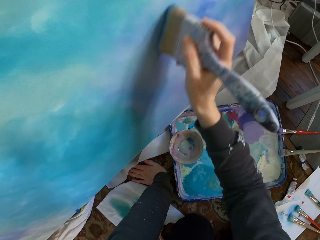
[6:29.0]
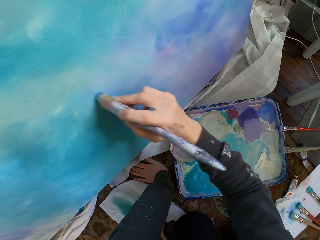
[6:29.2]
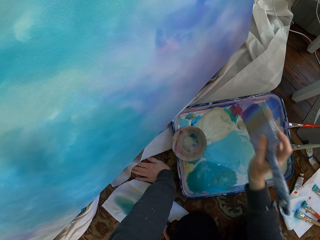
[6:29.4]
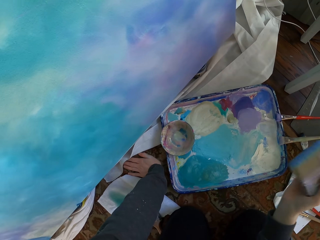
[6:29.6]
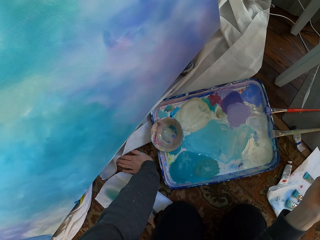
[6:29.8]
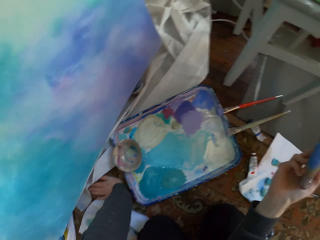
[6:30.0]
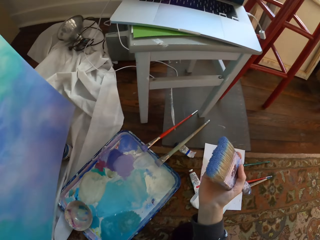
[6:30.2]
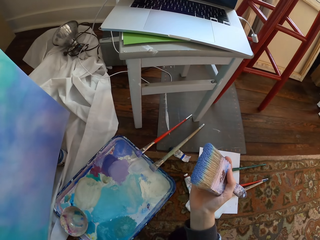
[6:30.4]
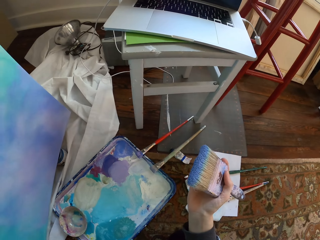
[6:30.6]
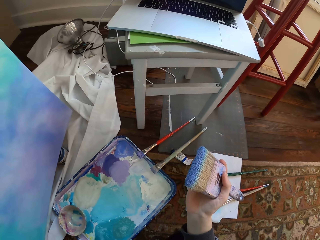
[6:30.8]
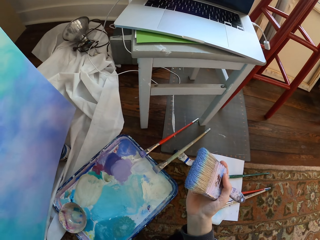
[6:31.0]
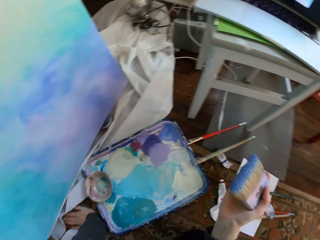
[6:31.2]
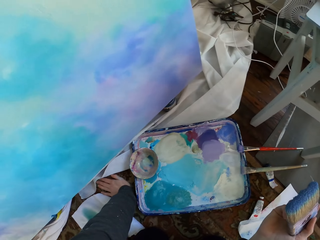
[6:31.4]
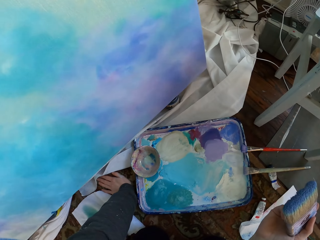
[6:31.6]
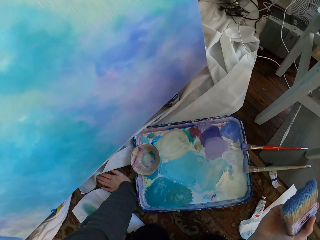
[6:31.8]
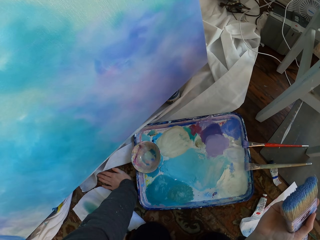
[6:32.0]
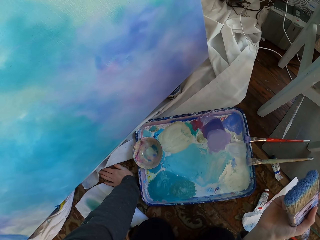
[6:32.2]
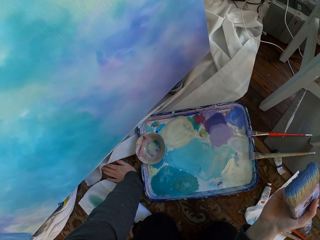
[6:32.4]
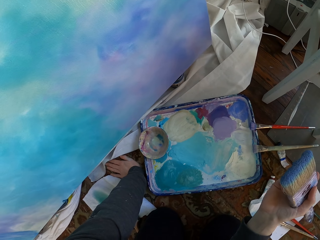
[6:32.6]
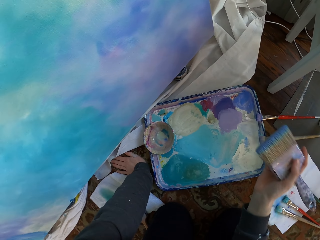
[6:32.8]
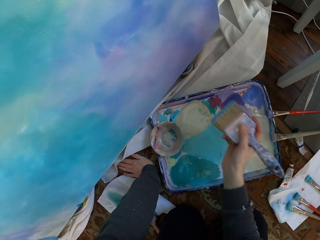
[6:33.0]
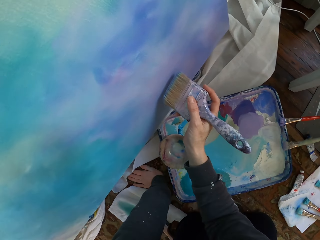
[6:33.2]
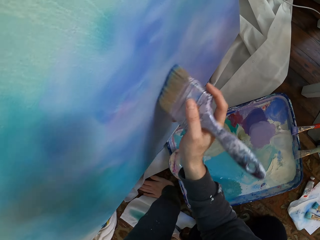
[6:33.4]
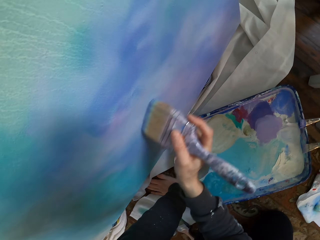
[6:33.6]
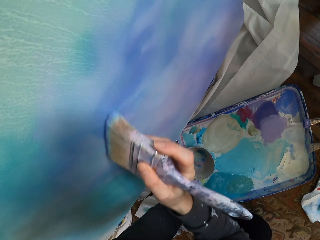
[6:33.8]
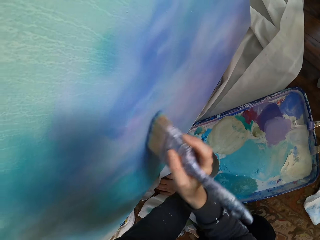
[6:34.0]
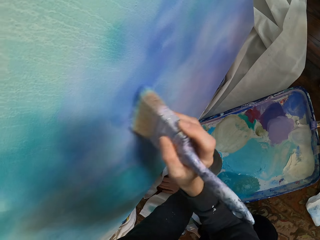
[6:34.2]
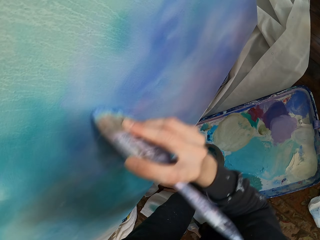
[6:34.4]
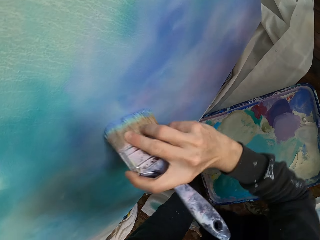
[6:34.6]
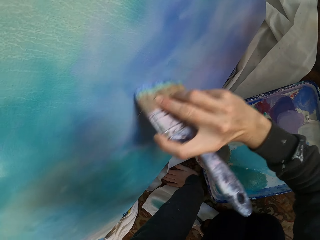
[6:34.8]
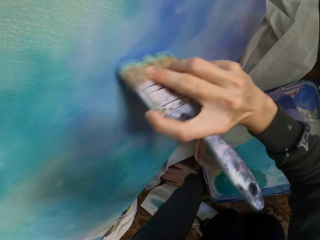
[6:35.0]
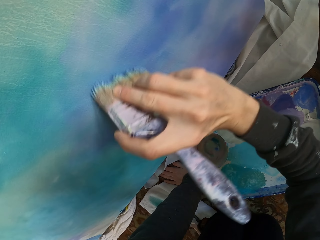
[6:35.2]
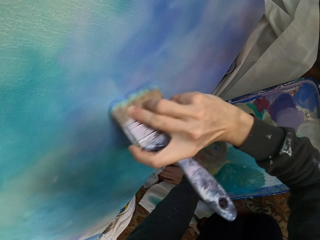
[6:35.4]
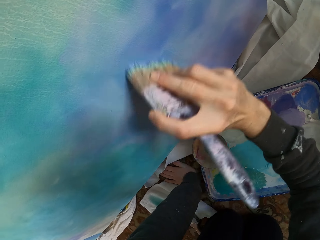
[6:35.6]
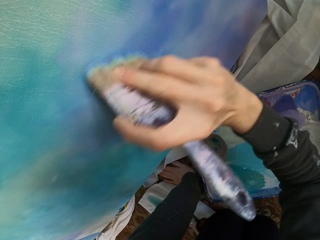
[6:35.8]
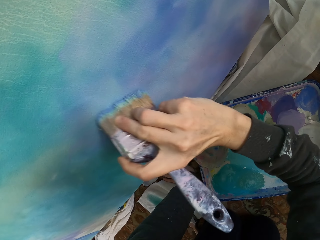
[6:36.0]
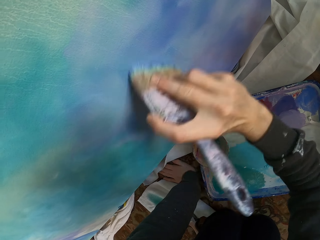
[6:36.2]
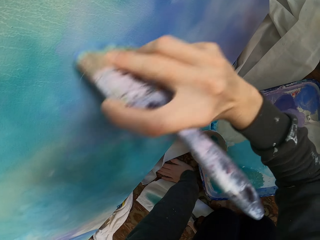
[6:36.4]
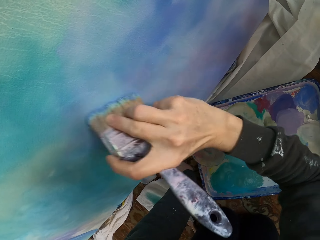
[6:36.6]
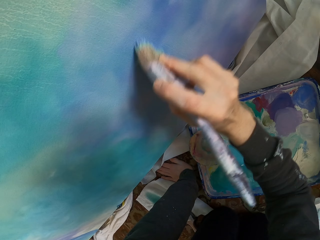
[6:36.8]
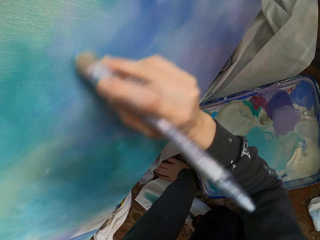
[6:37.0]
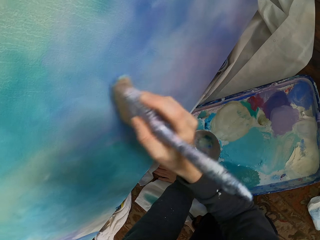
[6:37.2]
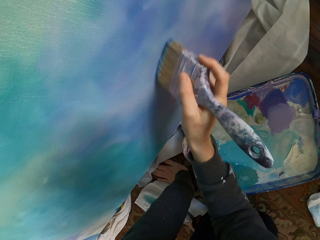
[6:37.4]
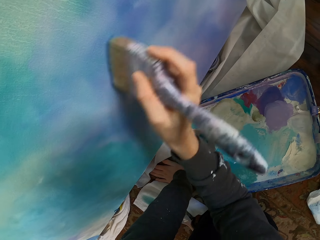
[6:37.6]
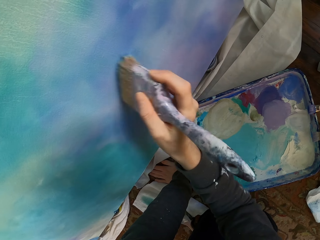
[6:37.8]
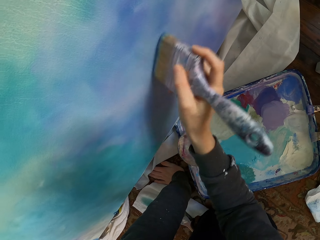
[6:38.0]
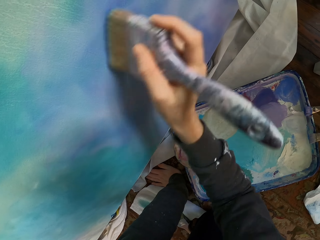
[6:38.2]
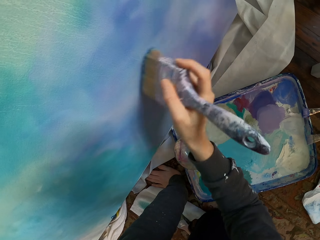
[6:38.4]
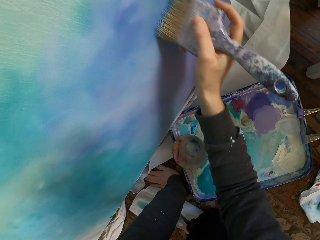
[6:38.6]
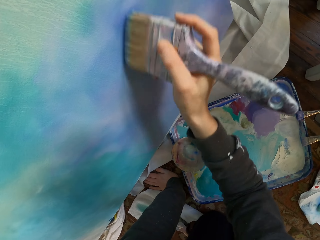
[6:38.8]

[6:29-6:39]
The camera wearer stops. They paint the board.

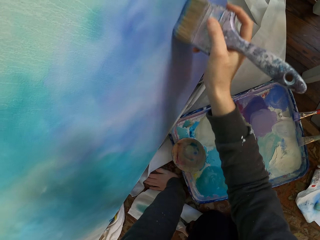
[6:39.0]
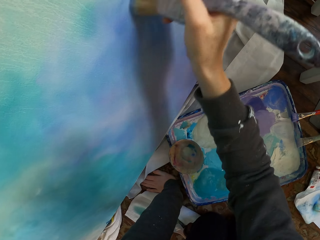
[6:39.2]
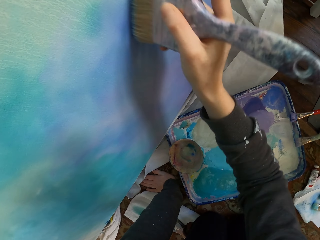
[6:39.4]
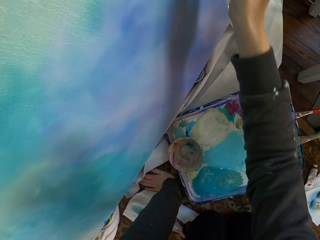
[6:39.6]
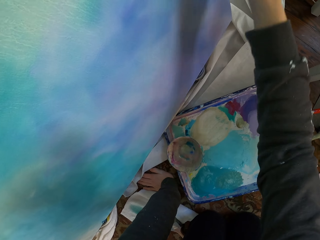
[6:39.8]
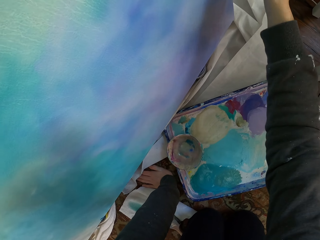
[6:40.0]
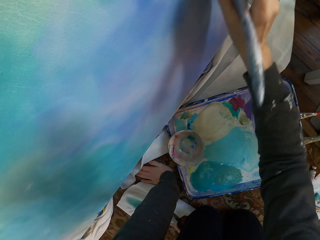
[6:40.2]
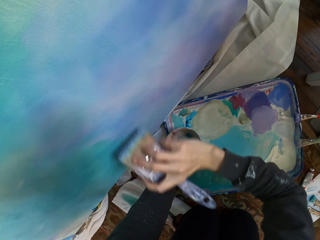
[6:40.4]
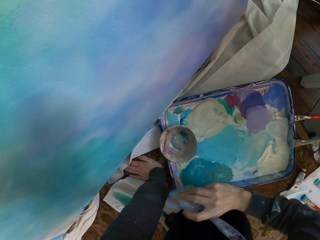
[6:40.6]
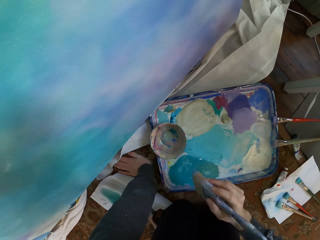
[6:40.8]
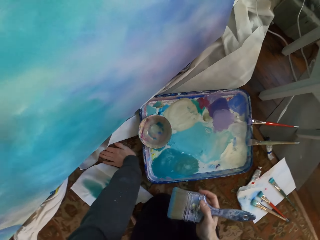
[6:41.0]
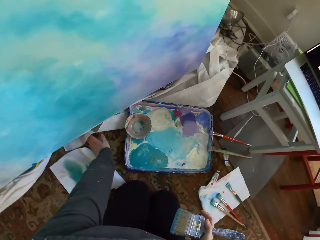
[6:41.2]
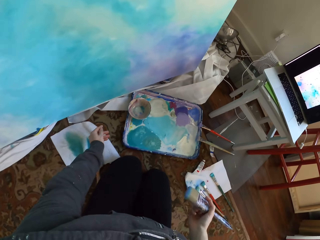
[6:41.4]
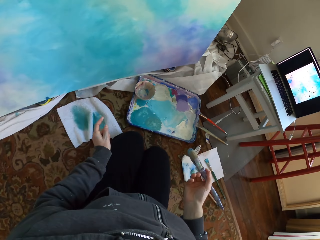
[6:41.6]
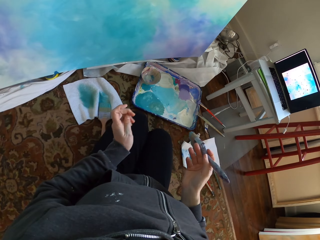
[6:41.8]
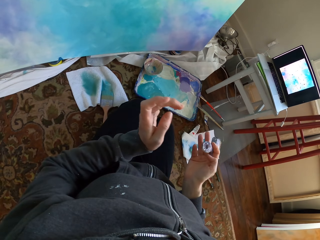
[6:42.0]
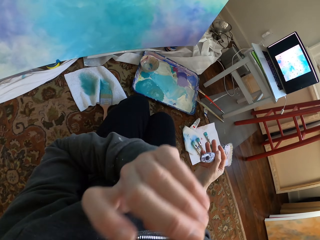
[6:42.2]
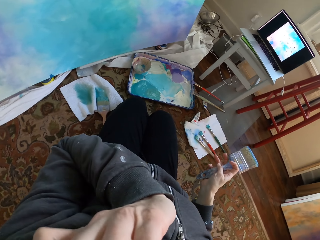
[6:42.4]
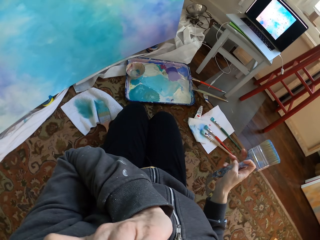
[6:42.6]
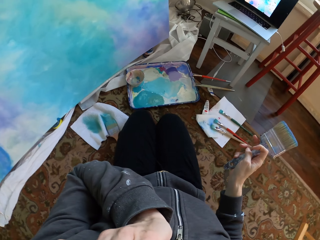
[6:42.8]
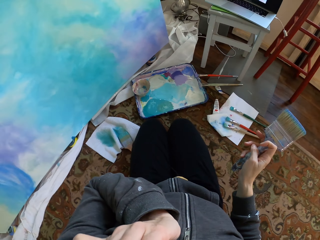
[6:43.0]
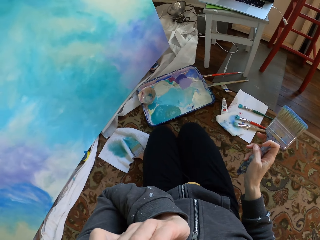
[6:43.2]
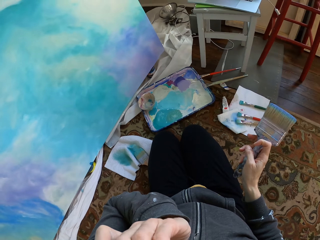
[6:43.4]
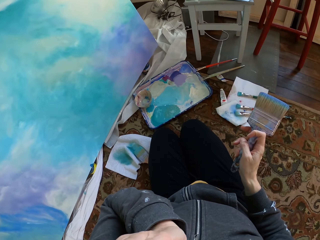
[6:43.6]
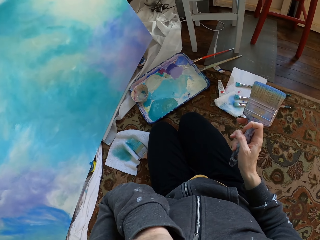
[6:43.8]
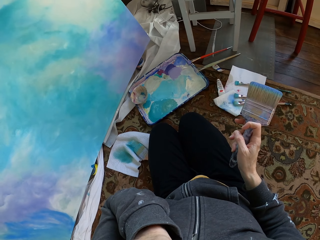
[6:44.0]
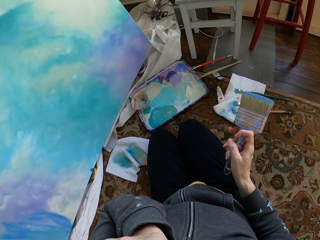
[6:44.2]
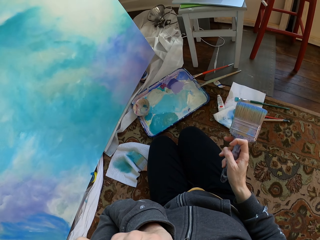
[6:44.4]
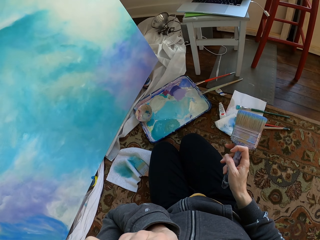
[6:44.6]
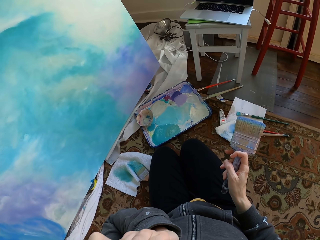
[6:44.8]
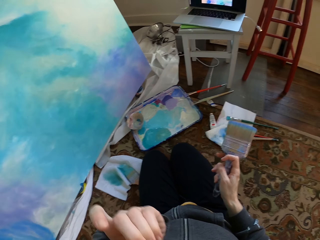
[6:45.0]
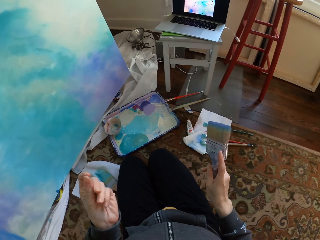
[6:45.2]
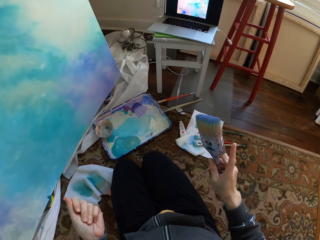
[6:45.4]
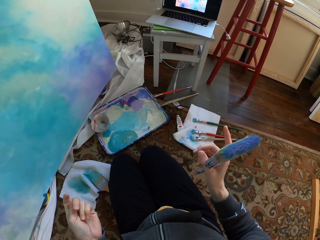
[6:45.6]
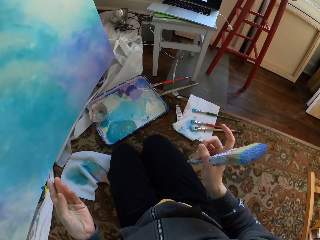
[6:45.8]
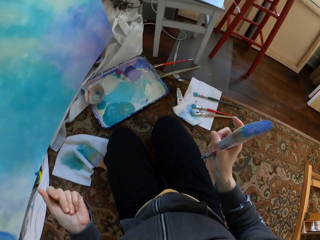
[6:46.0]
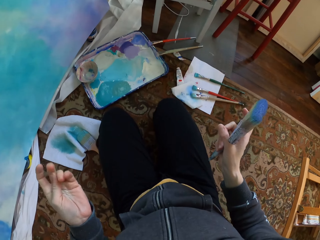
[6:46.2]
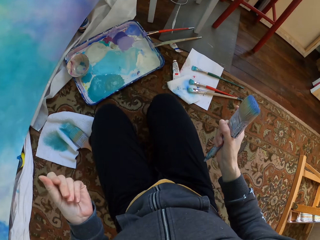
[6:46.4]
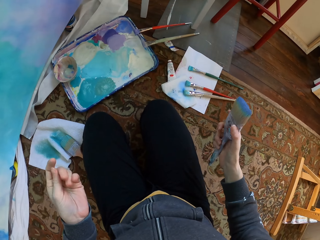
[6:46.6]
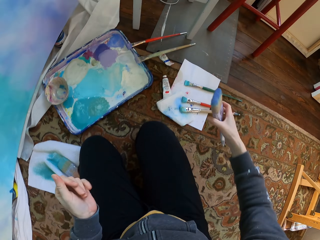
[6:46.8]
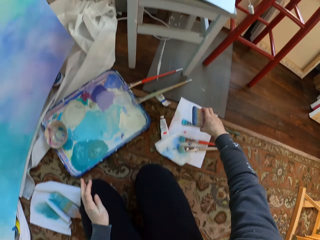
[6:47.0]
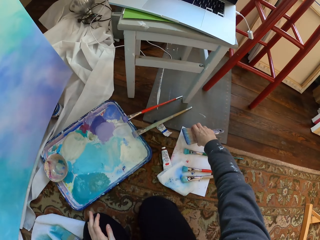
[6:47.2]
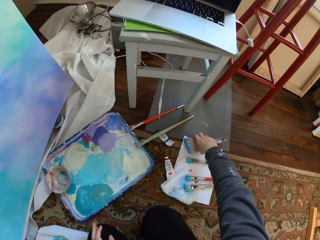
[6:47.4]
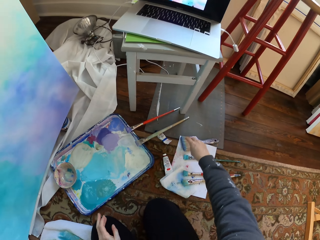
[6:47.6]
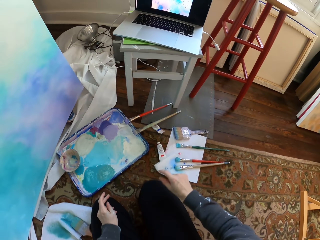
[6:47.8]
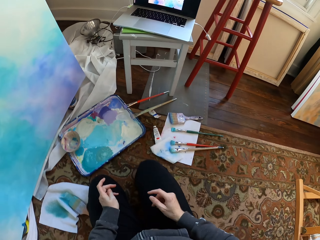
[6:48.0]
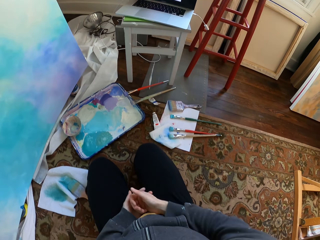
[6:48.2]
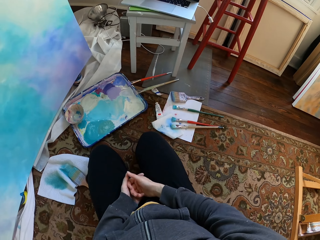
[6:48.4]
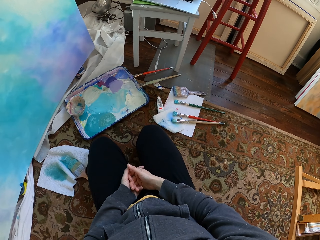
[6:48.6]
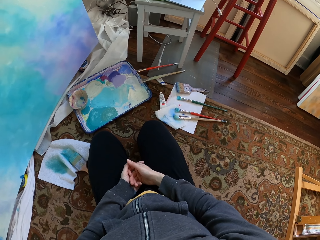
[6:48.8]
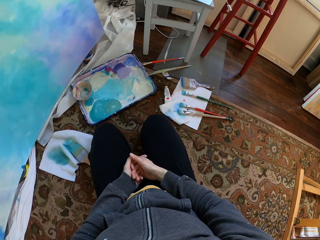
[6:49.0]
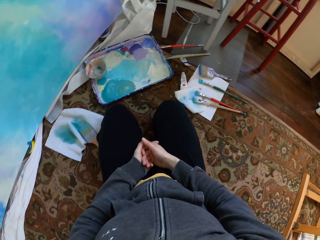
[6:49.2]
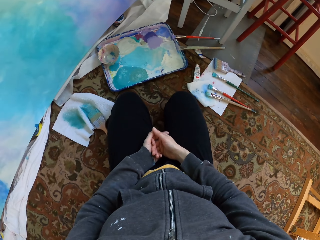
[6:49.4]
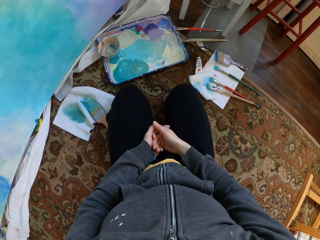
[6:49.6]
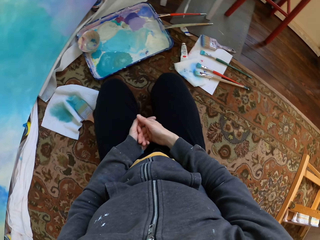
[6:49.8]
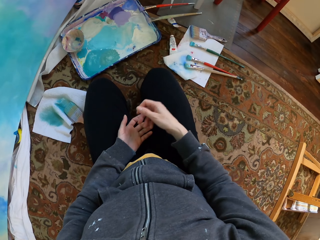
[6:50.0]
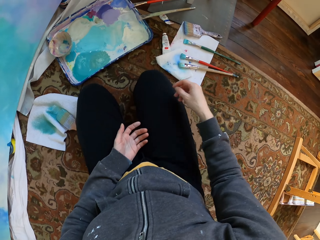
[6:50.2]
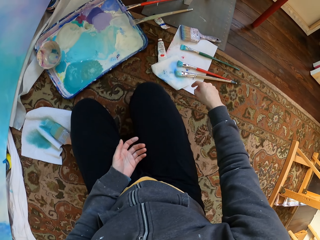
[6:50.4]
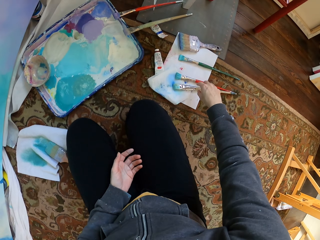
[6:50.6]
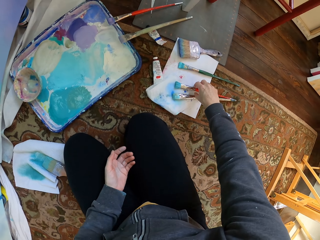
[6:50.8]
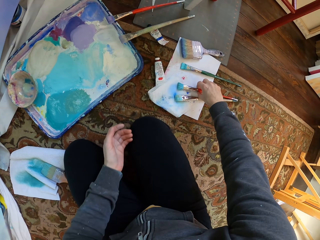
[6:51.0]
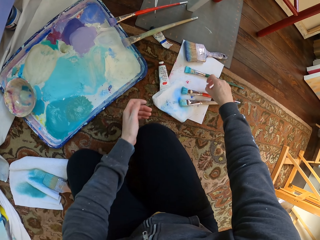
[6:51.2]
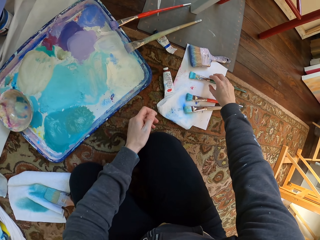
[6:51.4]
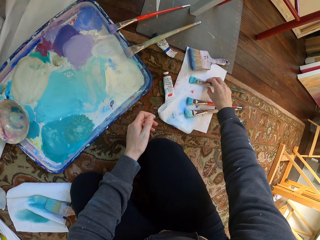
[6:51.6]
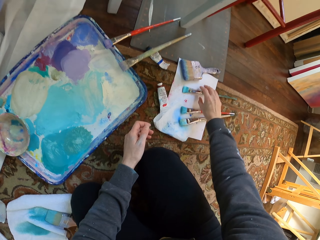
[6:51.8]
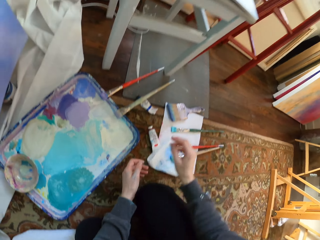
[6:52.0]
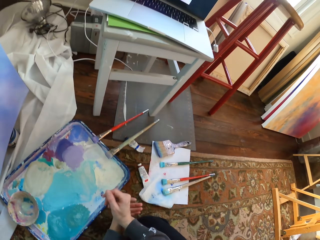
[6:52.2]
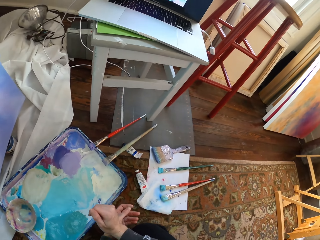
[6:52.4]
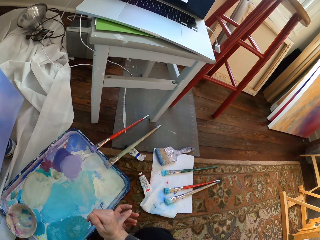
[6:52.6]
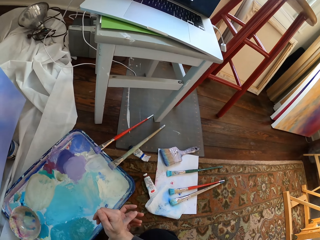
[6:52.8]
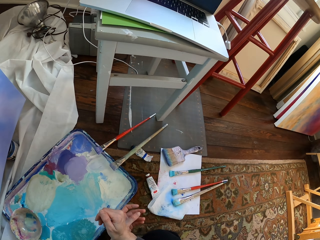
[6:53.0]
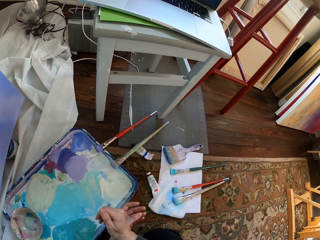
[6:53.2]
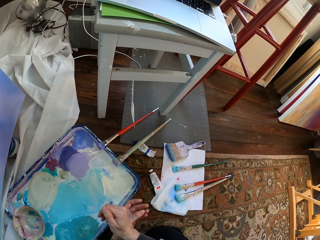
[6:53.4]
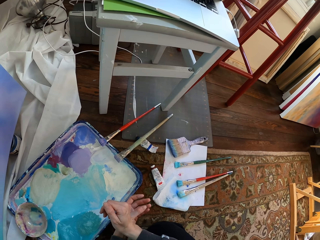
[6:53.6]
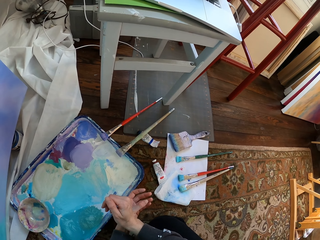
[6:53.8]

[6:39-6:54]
The camera wearer brushes the board. They stop. They move their hand. They drop the Harris paint brush. They hold the paint brush.
